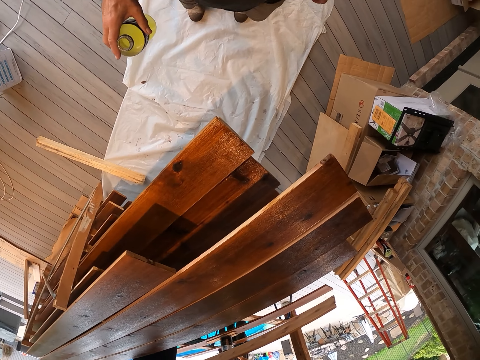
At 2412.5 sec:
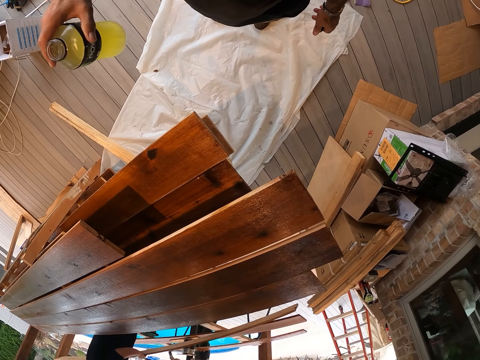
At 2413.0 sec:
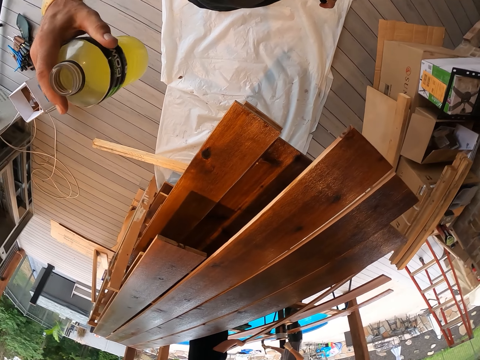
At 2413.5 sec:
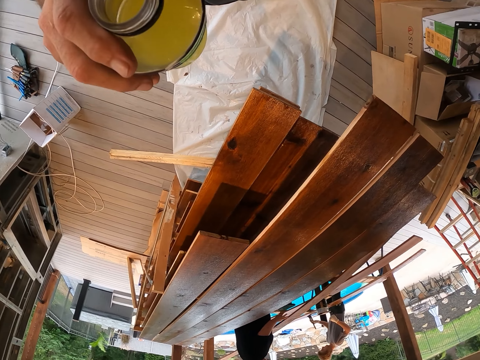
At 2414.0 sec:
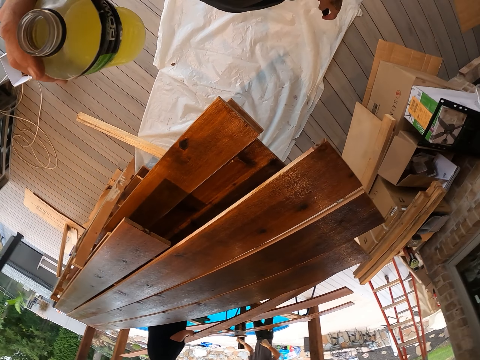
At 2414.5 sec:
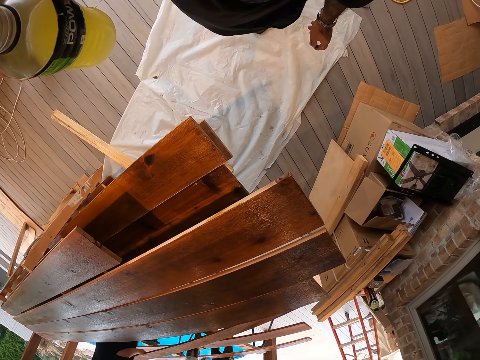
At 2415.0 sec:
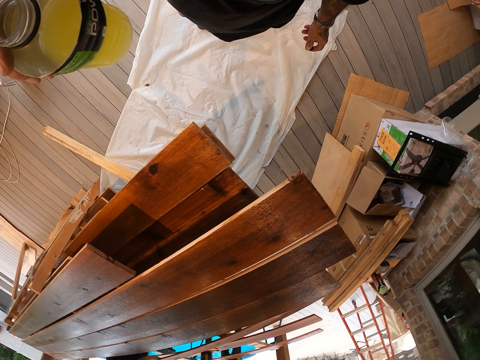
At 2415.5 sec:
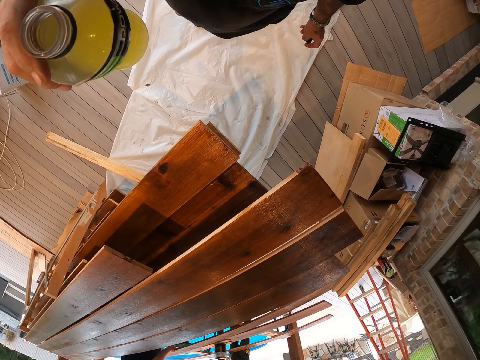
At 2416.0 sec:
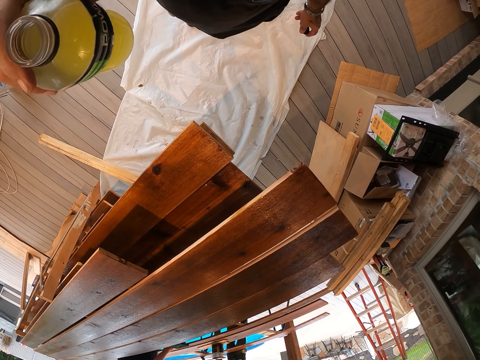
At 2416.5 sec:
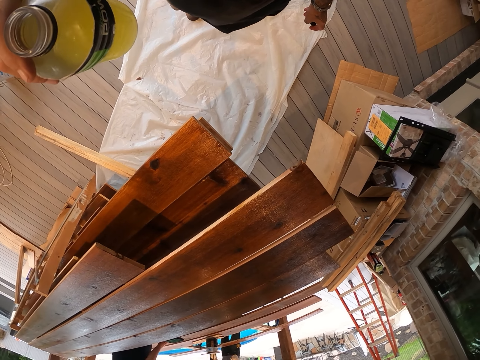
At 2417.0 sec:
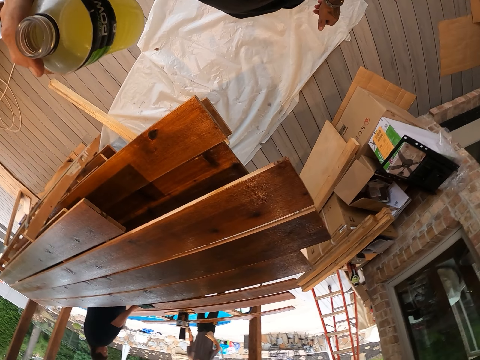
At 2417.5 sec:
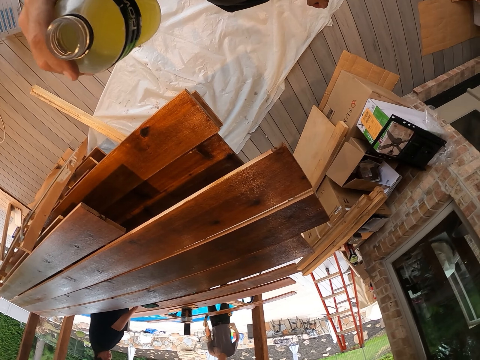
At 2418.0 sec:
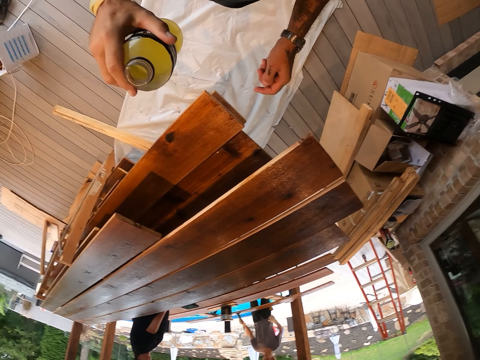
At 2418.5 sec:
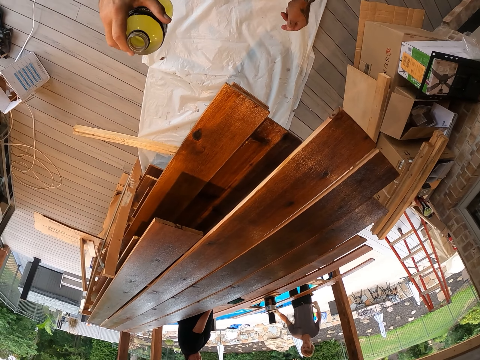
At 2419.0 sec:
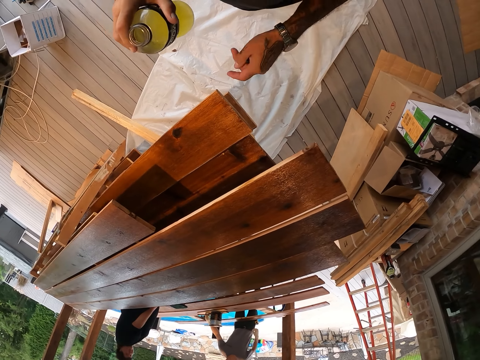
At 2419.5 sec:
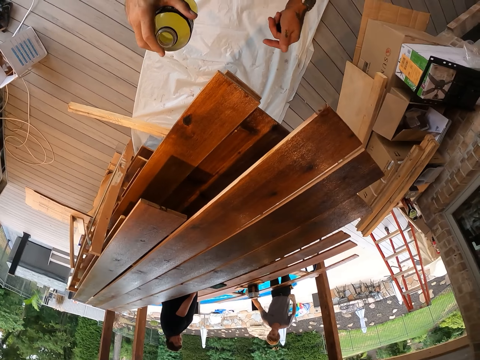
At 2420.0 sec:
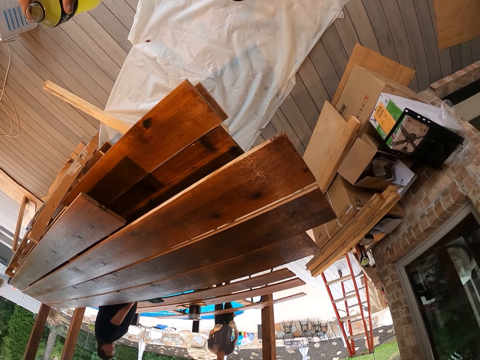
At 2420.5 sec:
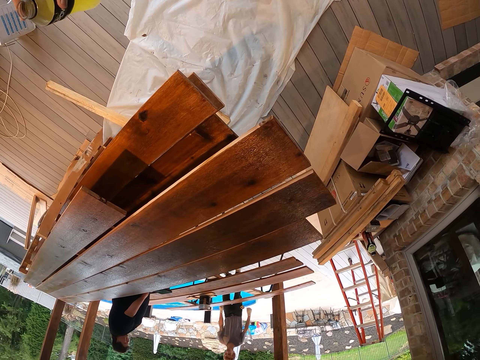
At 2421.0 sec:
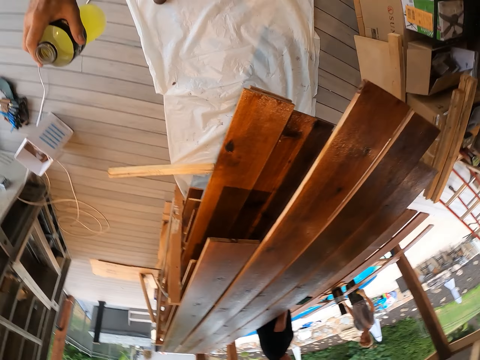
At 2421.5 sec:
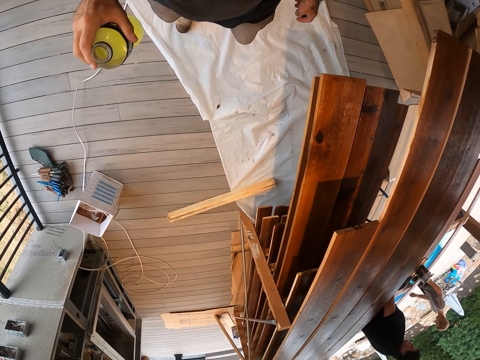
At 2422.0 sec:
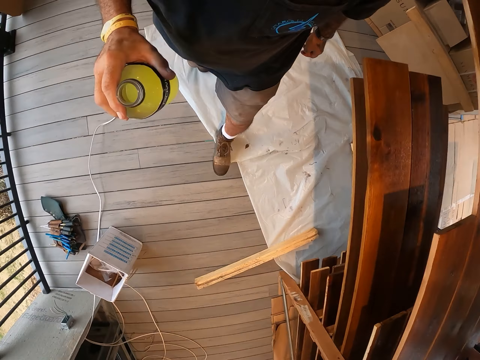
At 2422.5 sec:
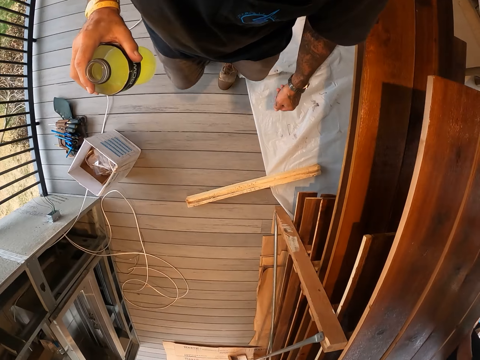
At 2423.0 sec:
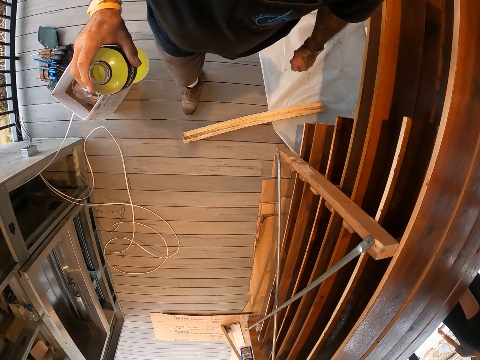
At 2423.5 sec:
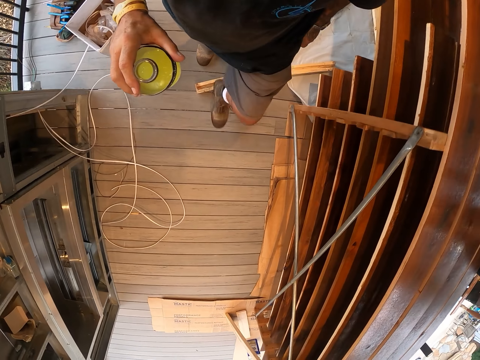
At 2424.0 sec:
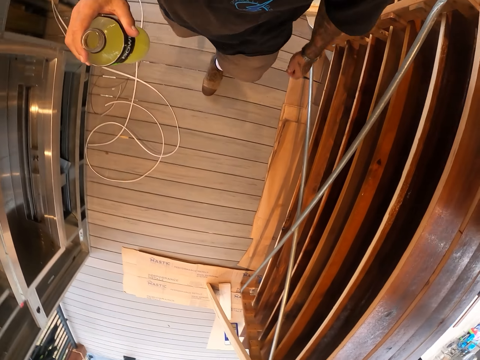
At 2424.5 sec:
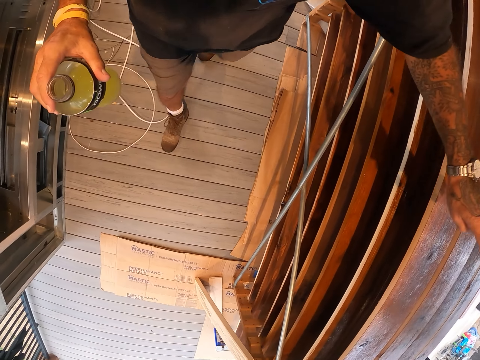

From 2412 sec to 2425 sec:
The camera wearer stares at a person. The person paints the timbers with a paint brush. The camera wearer walks around the workshop.

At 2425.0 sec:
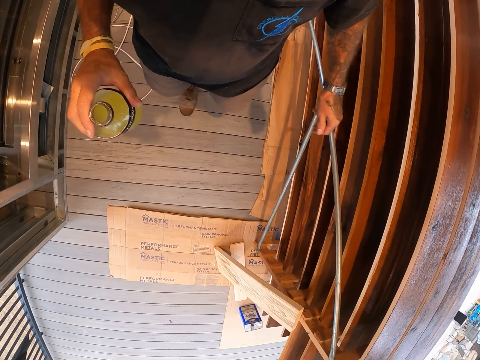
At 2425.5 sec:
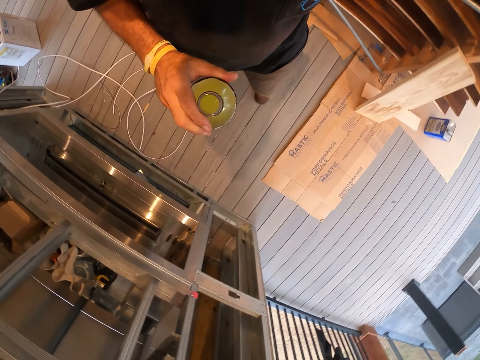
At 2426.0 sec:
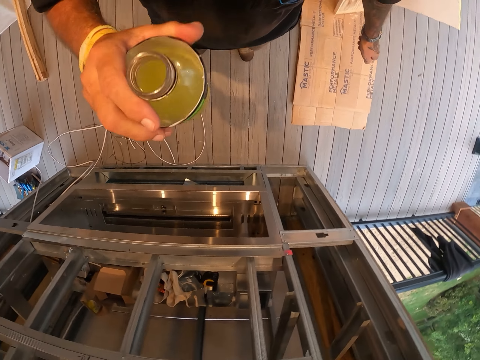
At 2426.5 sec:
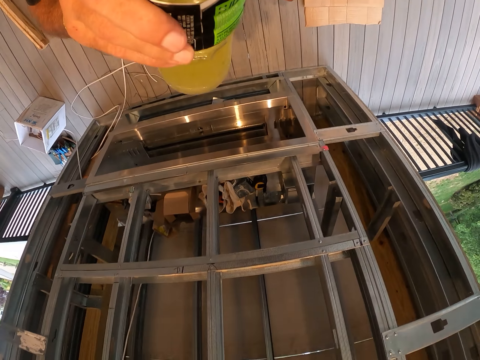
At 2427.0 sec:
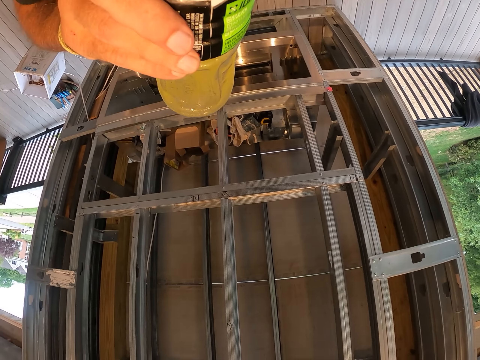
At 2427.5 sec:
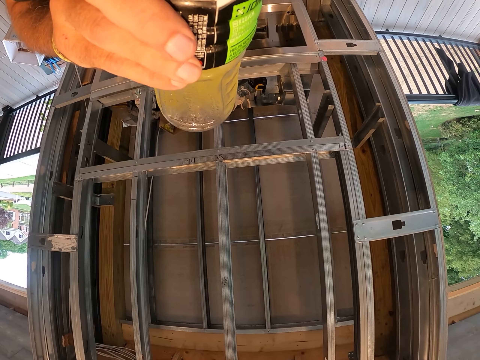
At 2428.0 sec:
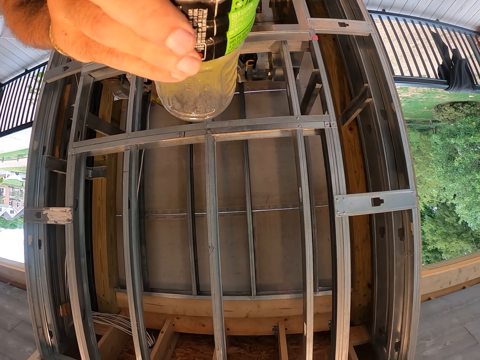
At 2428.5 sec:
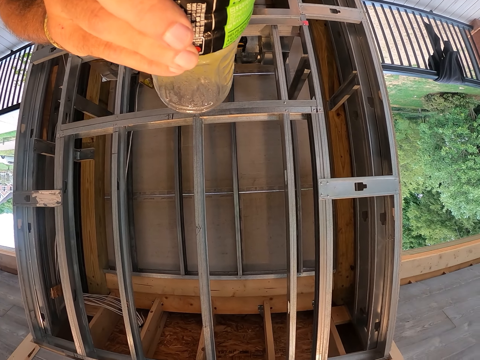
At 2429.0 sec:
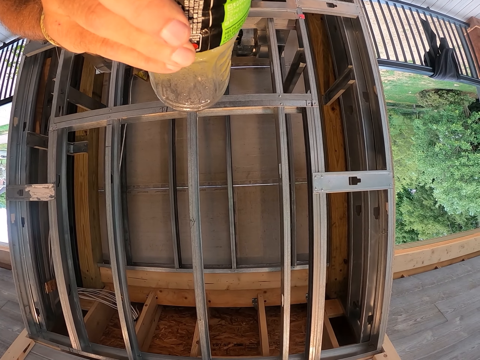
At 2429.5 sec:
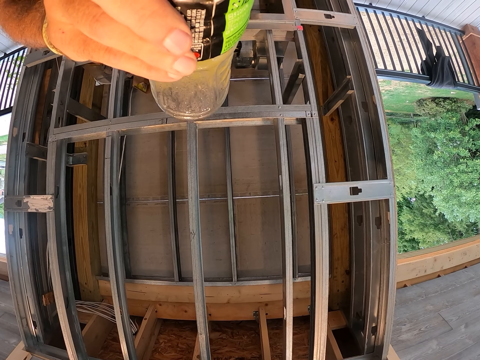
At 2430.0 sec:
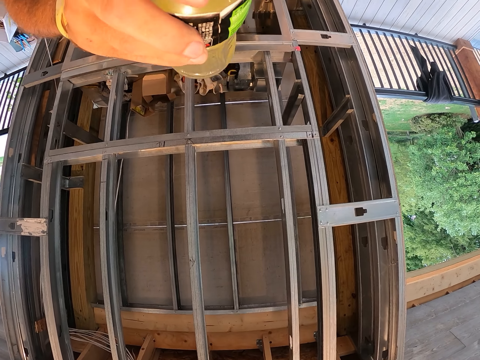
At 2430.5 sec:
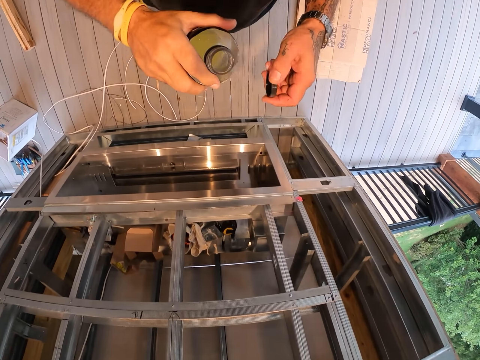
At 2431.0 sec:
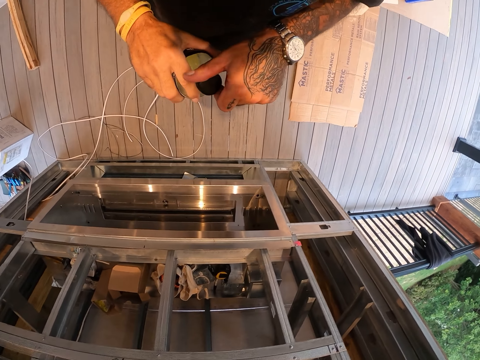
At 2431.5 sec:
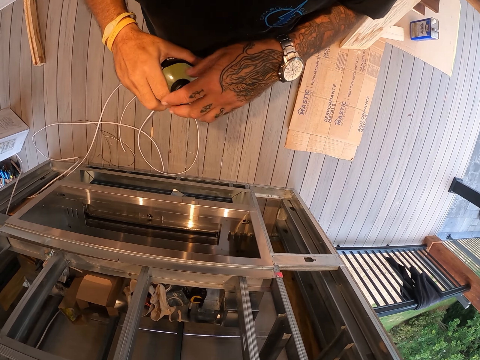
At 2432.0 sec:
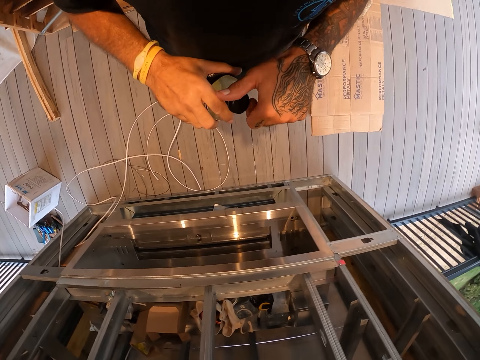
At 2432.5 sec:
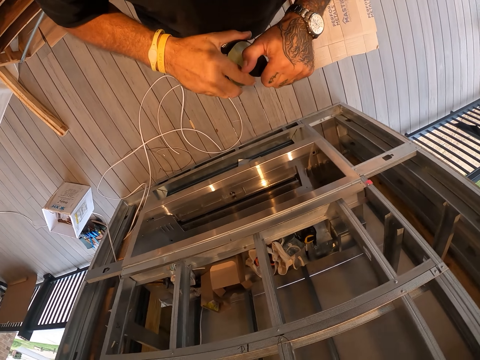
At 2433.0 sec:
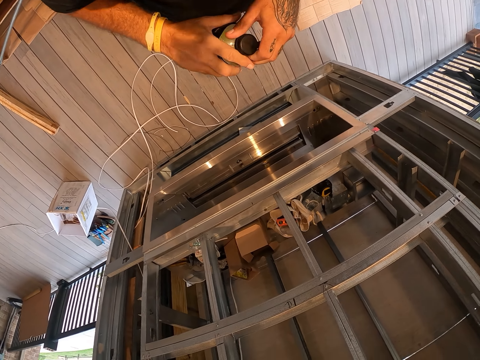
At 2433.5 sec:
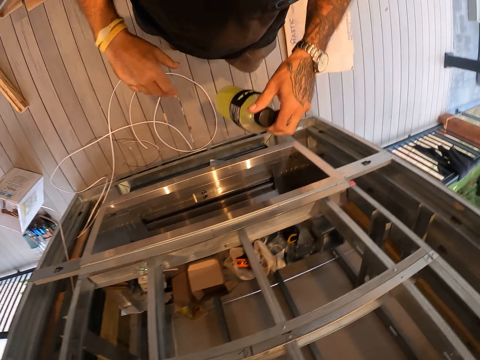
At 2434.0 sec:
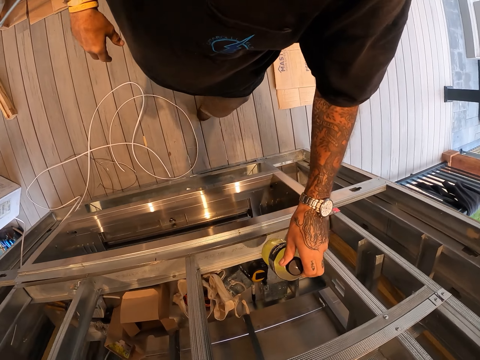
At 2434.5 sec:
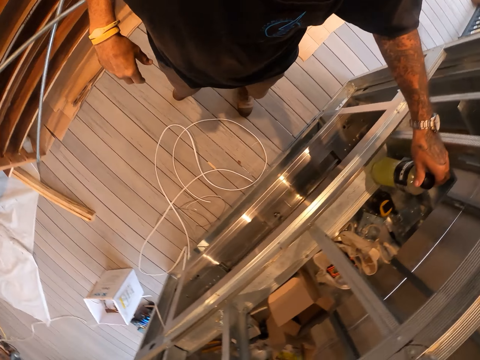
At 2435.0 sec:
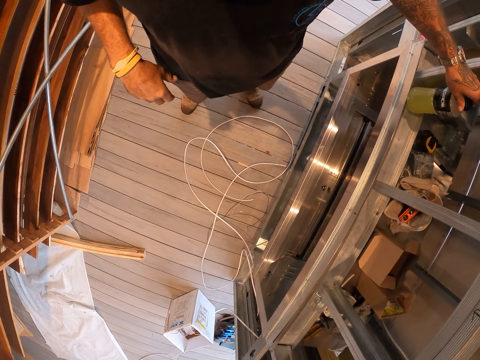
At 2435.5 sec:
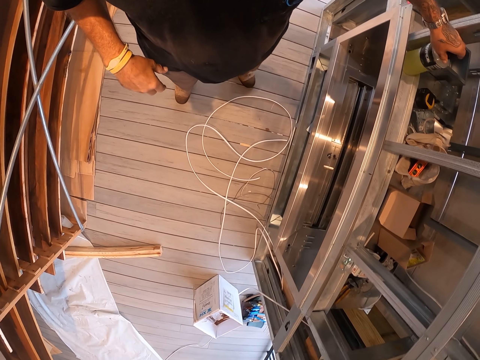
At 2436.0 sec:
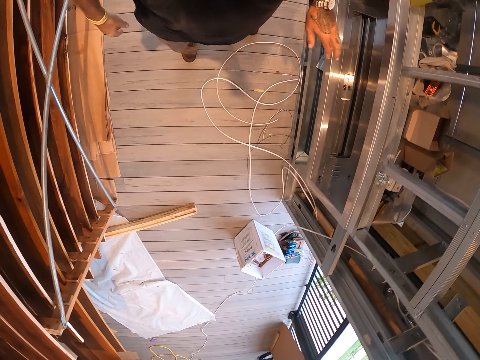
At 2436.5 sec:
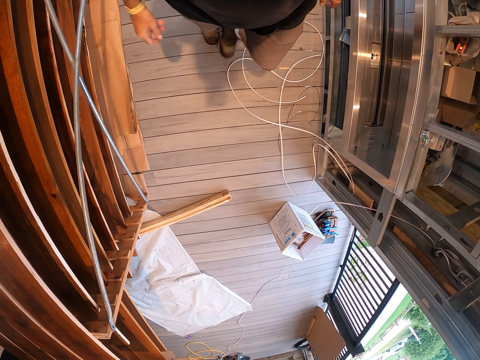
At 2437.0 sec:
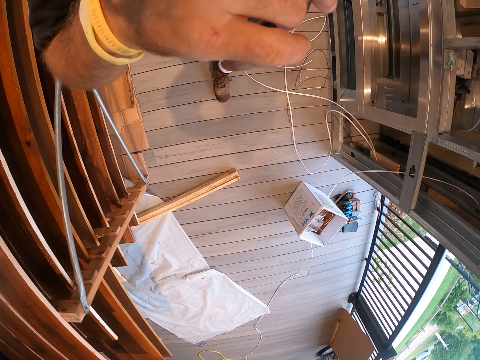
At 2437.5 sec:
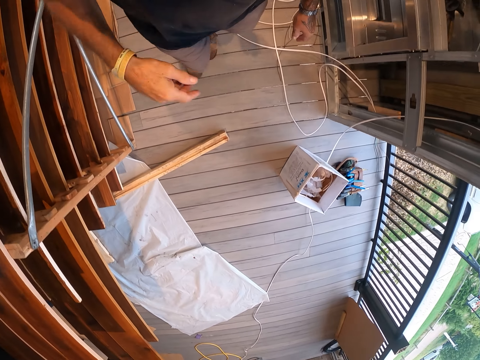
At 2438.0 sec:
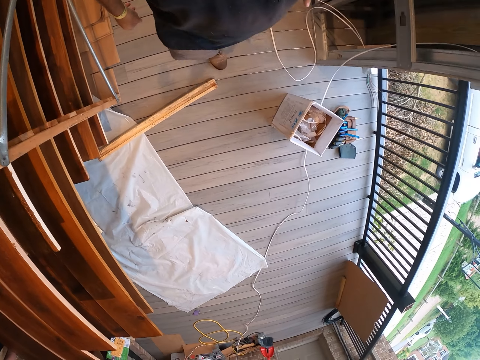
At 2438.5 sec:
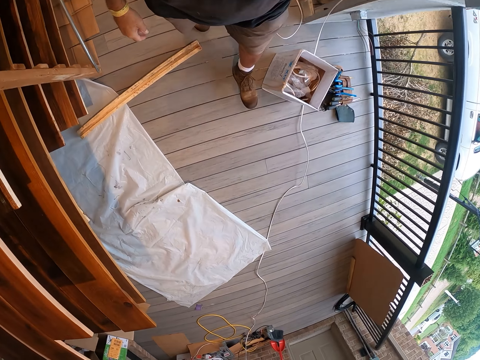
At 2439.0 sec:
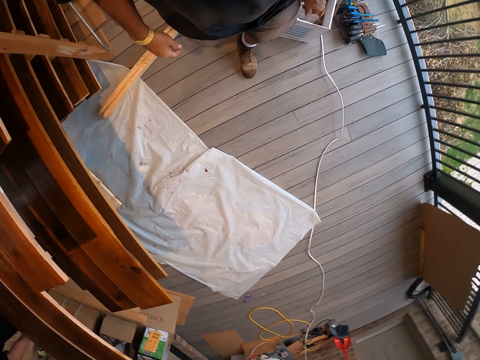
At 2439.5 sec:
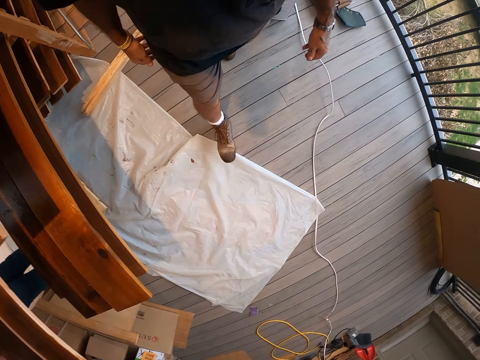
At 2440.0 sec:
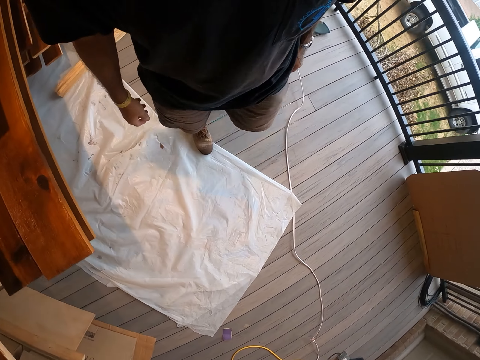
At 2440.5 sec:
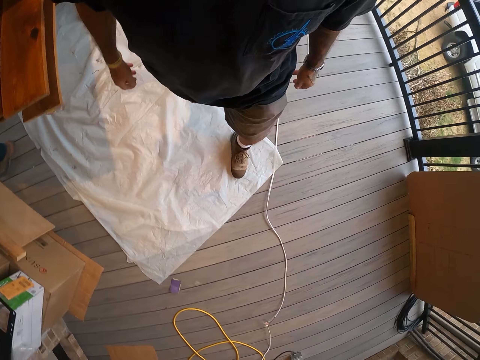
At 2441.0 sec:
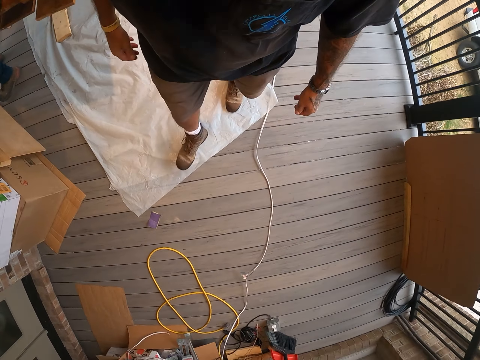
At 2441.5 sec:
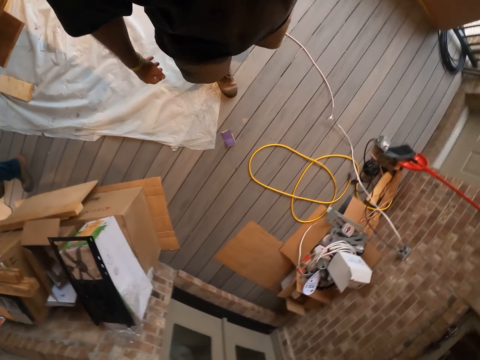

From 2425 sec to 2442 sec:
The camera wearer drinks the juice from the bottle. They close the bottle with a top. They put the bottle in the shelf or cabinet. They walk around the workshop and move a hand on the face.
